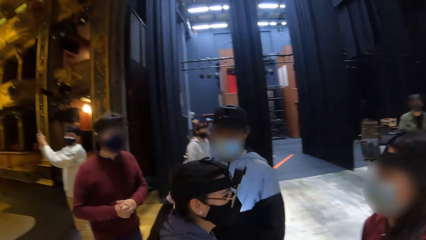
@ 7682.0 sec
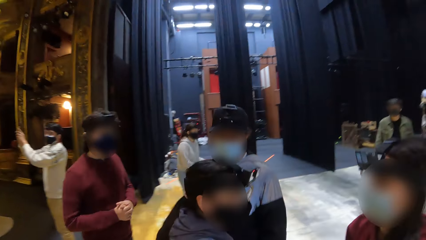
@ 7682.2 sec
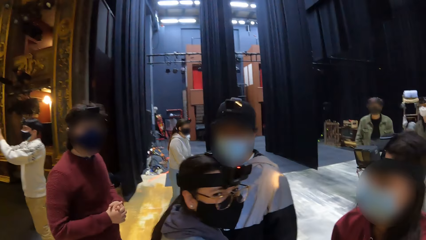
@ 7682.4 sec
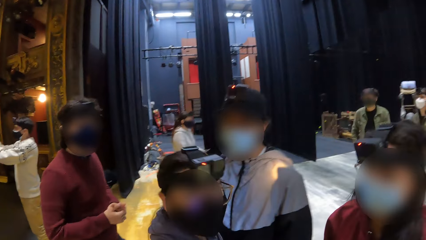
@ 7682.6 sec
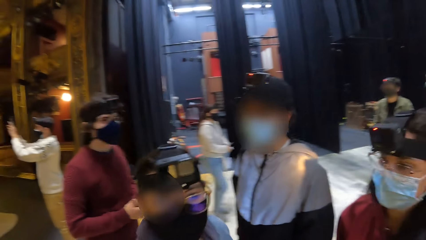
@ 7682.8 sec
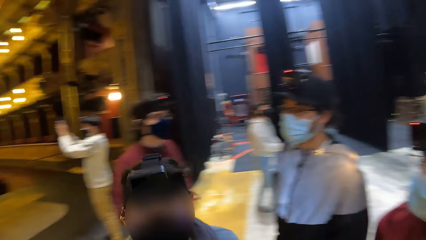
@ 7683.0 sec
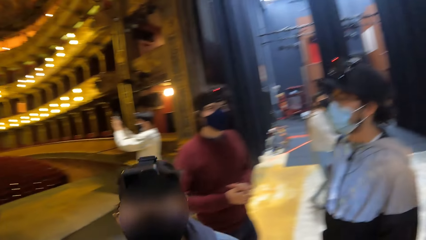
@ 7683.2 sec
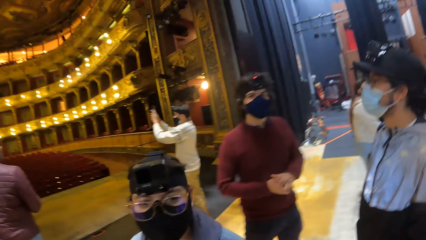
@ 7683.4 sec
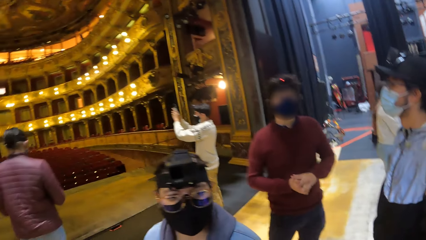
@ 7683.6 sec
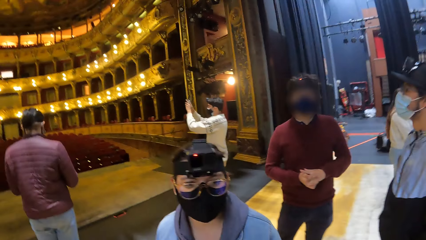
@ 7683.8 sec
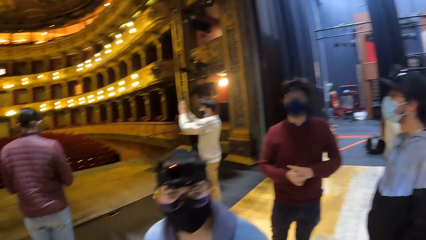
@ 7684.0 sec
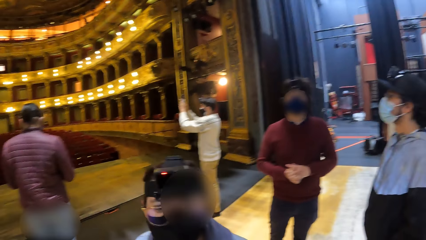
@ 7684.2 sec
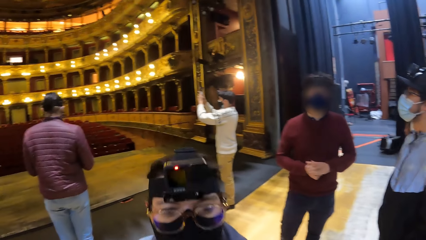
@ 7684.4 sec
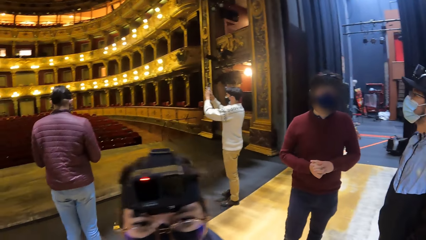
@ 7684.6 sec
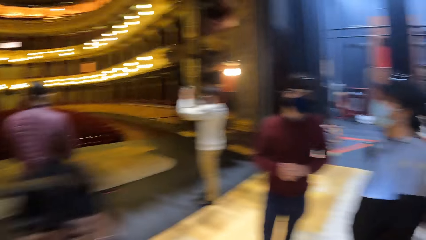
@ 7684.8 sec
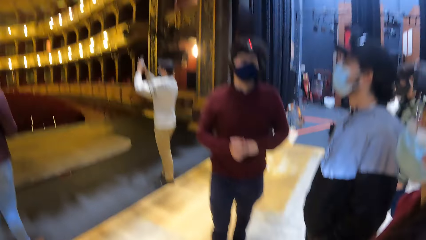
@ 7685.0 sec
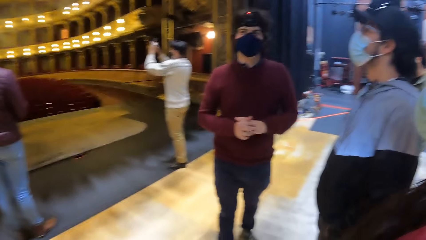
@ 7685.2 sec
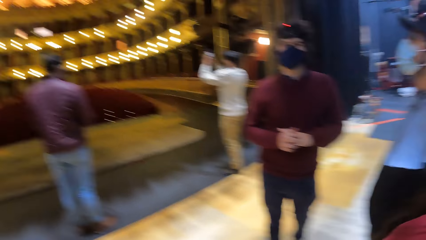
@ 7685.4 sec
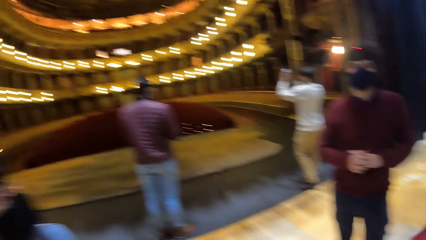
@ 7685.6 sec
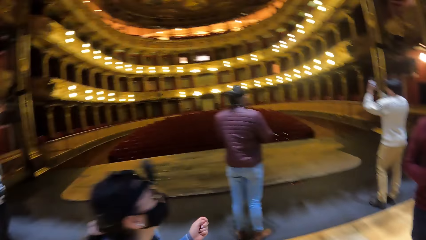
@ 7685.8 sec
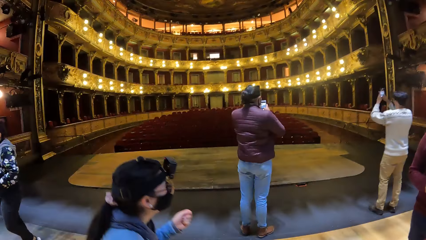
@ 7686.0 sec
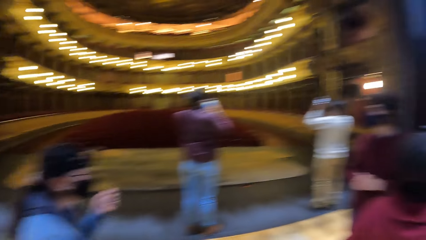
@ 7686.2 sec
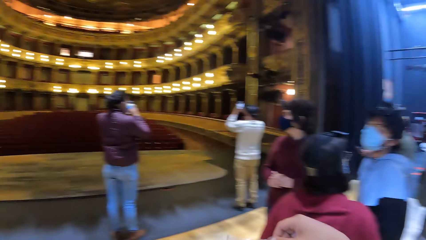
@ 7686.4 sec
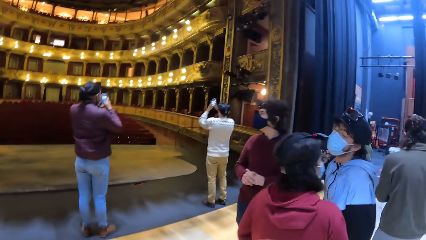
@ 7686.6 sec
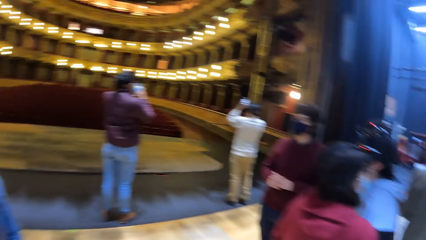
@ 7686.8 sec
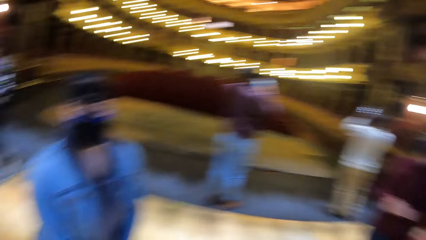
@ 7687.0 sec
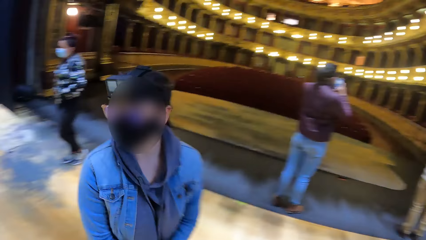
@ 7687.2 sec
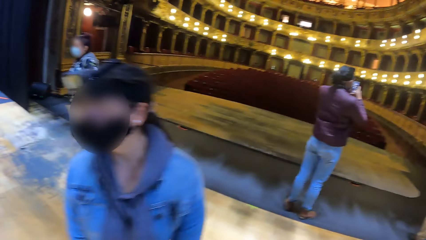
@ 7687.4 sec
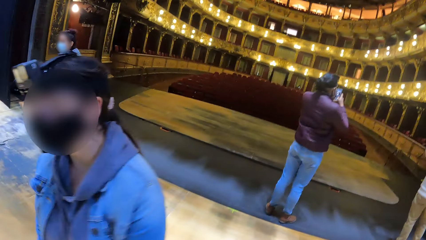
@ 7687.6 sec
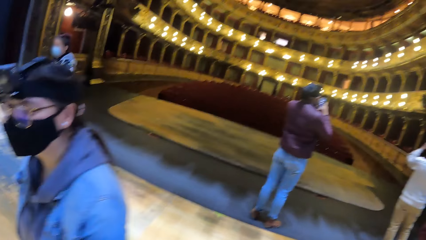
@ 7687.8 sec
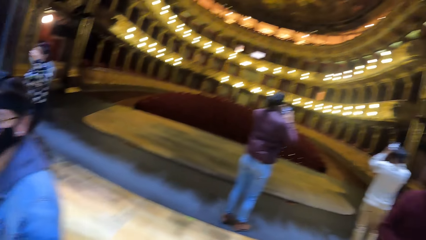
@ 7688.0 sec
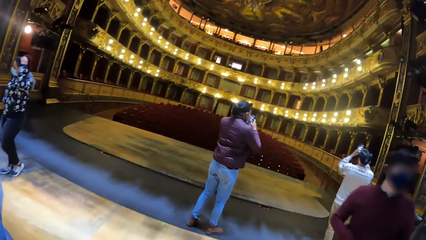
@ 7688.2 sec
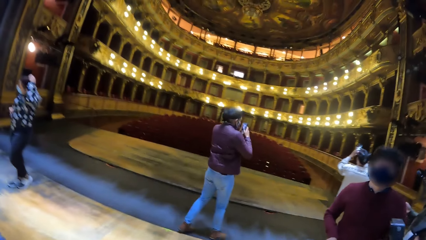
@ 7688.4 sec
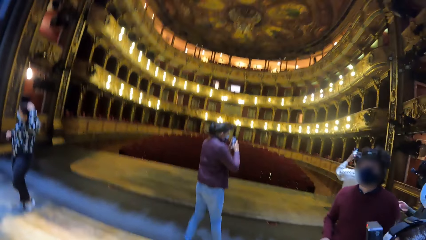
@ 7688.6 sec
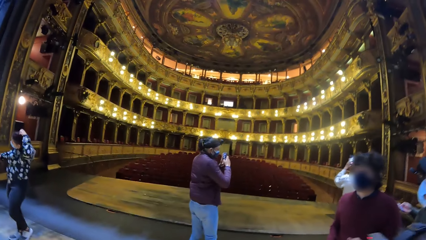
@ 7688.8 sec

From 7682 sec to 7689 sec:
The camera wearer converses with a person.

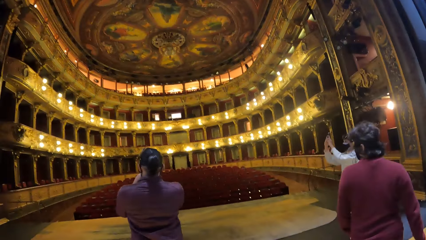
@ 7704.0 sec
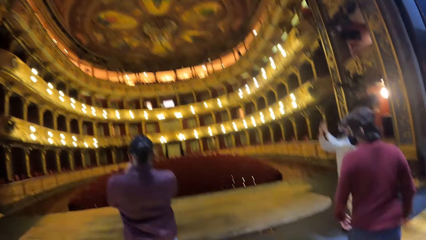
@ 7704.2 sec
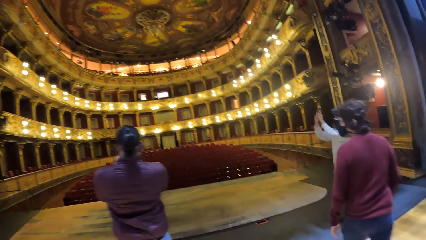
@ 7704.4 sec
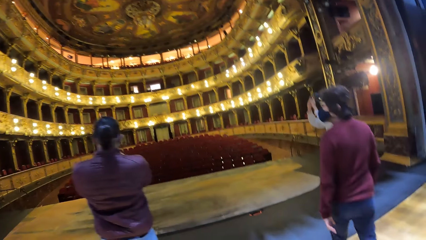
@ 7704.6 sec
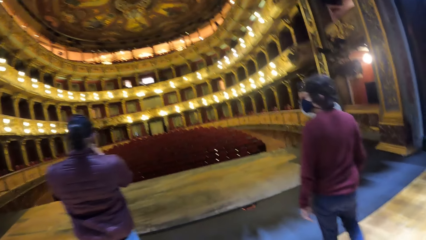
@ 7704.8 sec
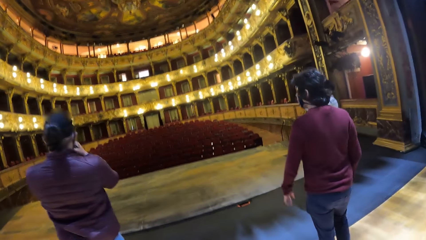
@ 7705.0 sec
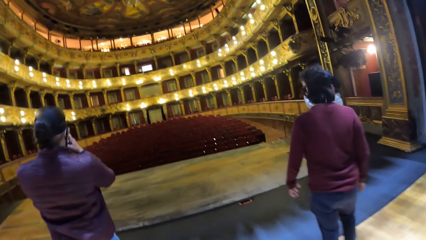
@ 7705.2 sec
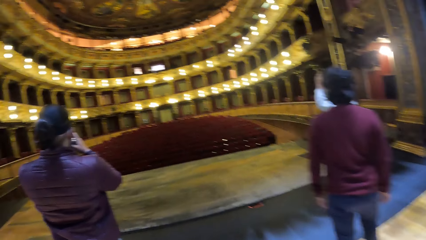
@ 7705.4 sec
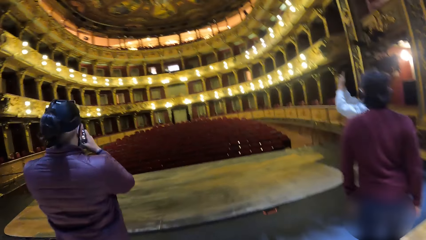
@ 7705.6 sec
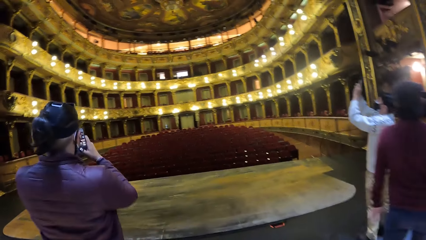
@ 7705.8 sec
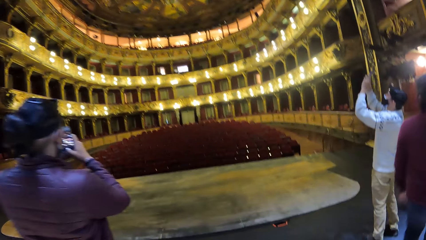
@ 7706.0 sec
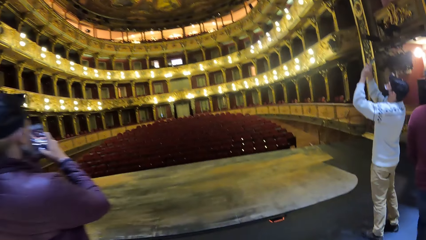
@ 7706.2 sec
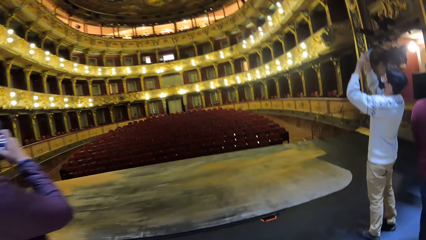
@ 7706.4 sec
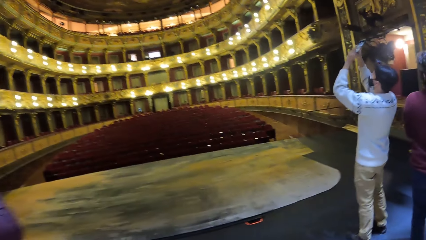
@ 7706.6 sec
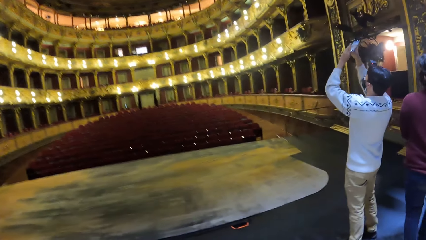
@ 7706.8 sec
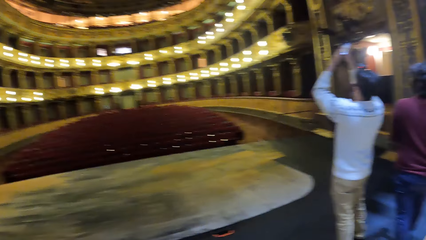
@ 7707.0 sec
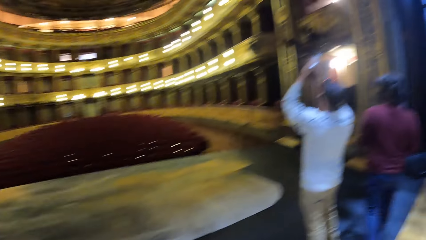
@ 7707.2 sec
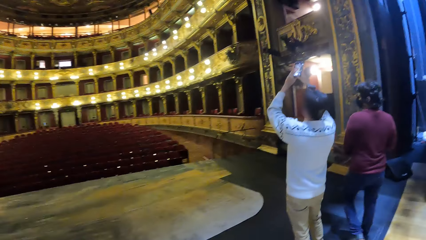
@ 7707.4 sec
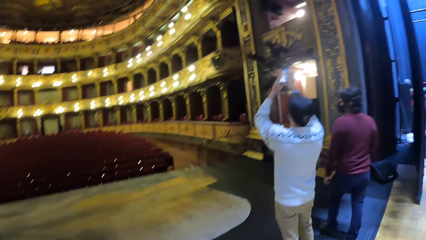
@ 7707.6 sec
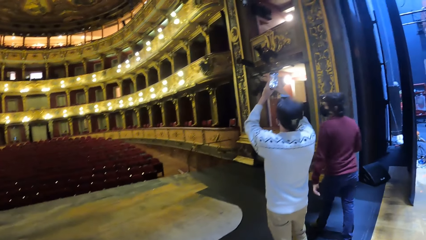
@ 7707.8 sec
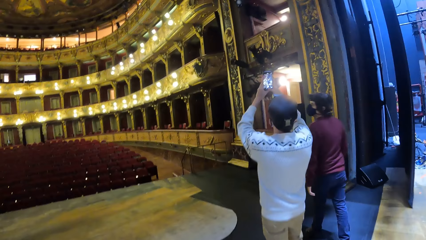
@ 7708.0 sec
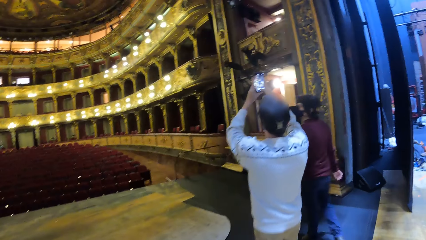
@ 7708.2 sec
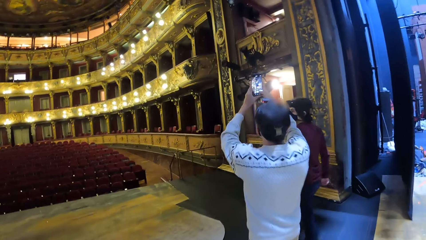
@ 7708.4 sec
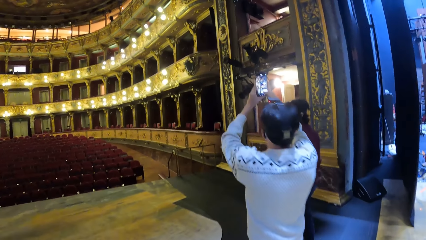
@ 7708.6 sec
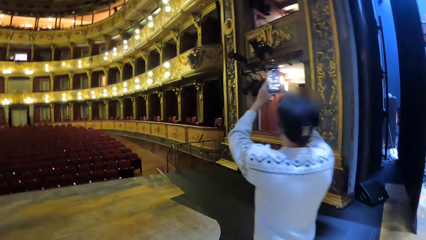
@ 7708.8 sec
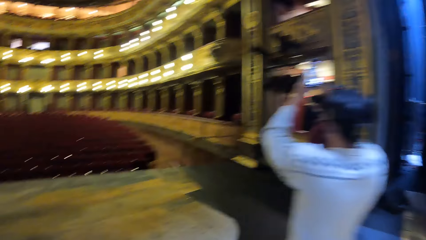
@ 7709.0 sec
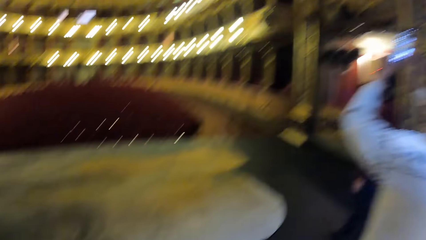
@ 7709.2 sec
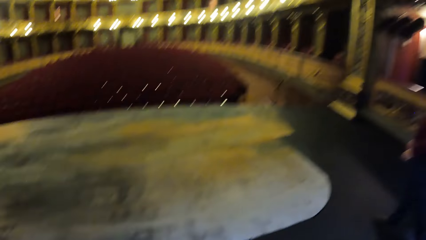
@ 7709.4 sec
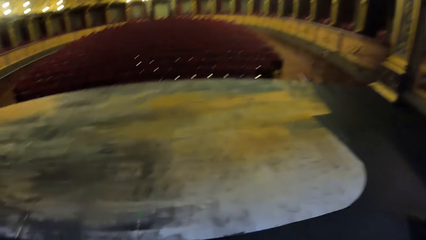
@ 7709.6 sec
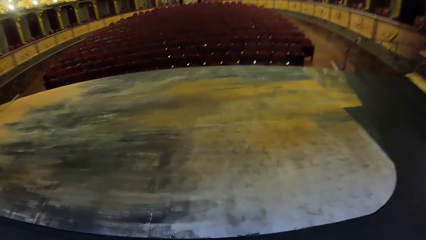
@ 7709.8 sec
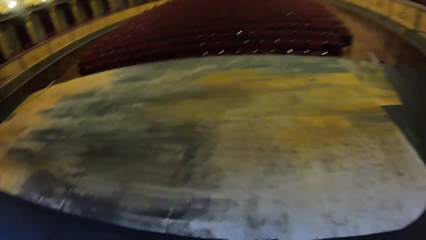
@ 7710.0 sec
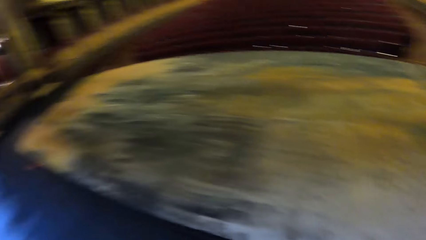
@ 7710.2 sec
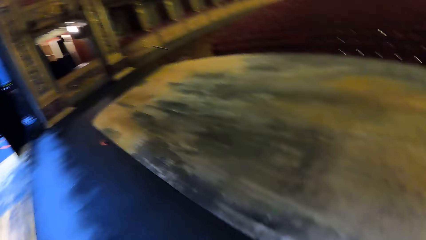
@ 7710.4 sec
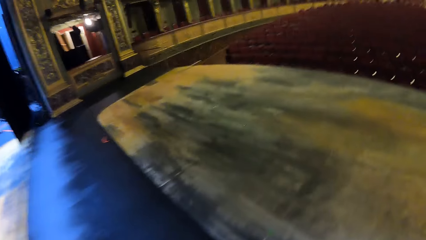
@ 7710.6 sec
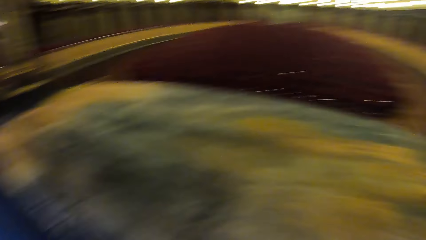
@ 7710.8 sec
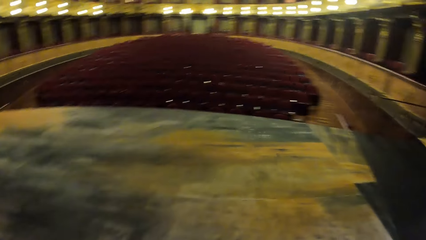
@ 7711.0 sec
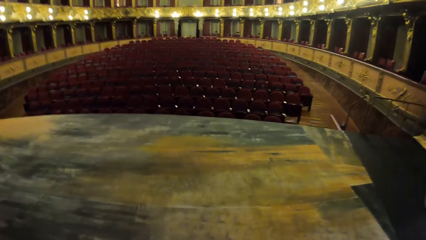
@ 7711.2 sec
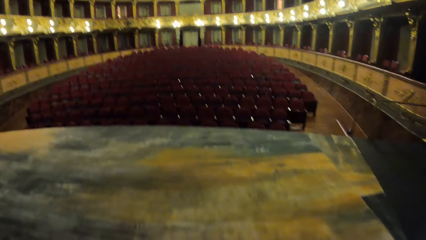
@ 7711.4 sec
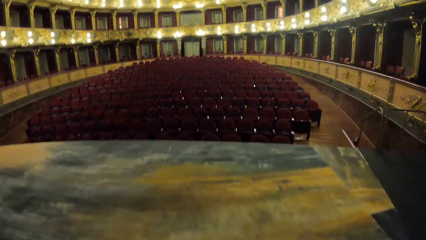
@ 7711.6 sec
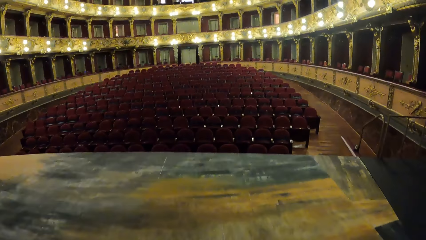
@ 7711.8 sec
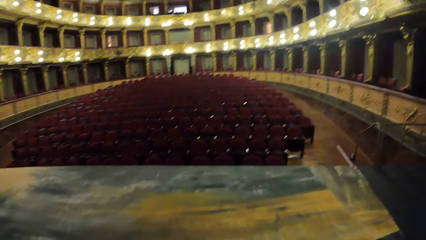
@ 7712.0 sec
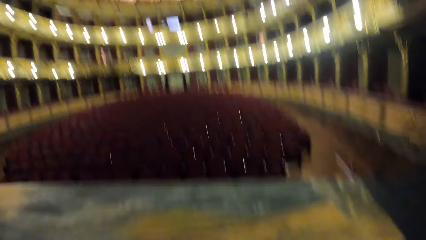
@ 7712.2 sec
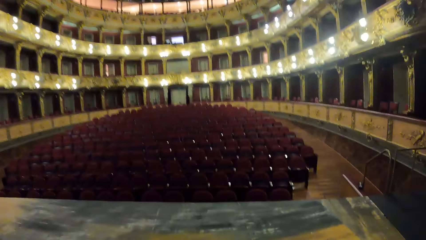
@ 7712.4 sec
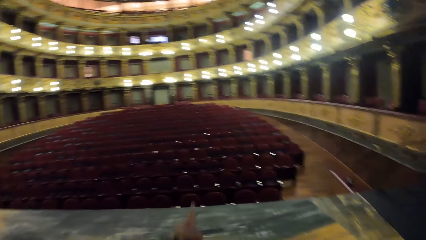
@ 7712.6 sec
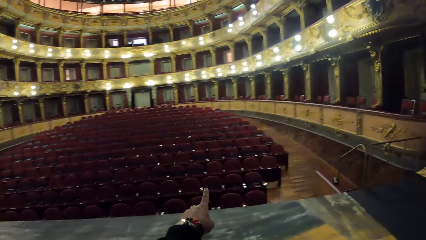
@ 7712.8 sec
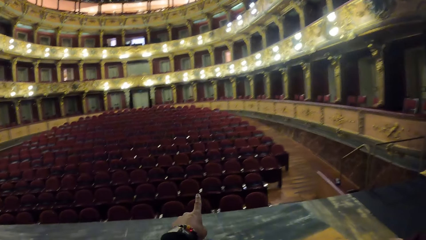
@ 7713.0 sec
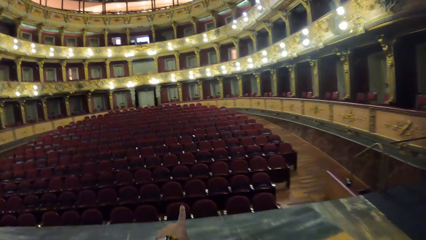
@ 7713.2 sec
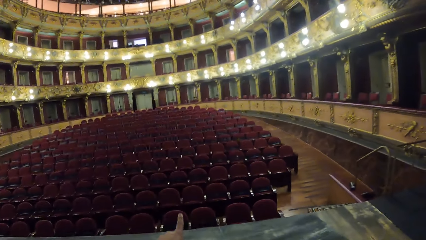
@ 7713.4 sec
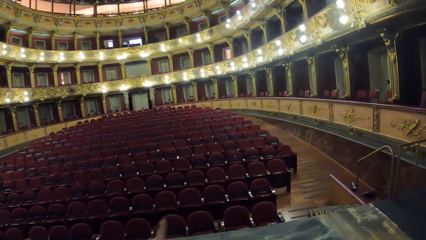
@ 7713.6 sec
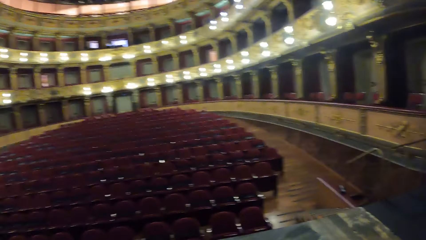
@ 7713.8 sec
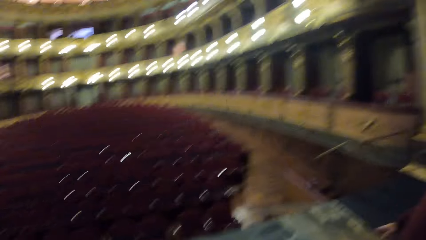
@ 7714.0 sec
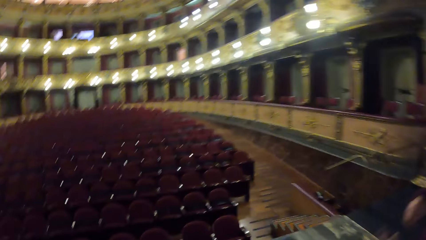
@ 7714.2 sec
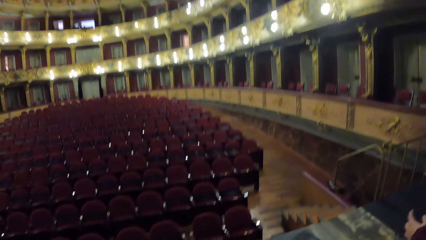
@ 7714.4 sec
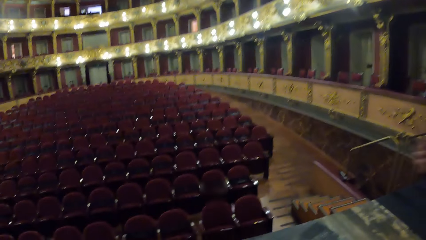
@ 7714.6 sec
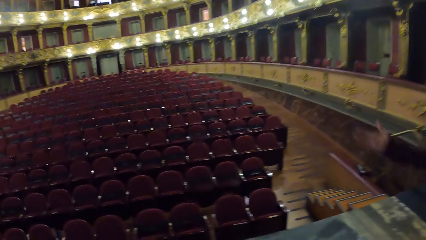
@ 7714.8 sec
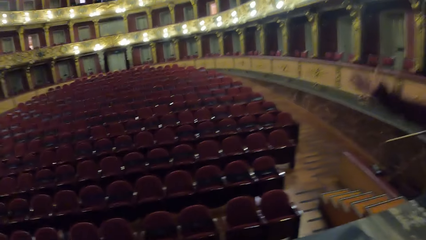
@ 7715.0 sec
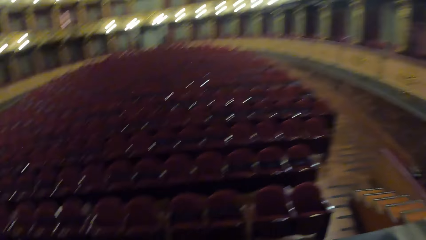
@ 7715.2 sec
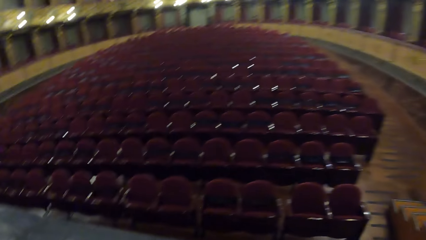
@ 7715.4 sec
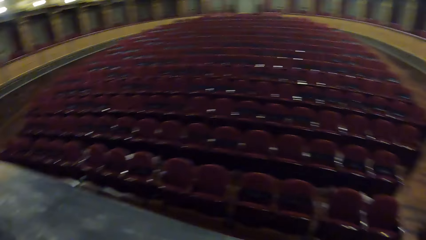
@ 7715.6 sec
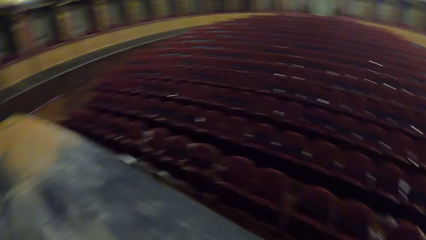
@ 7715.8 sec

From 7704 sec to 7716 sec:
A man operates a phone in his hands. The camera wearer stretches his left hand.
